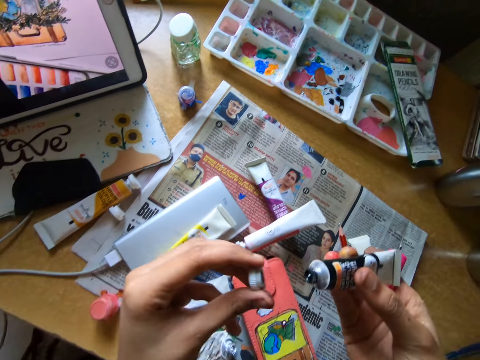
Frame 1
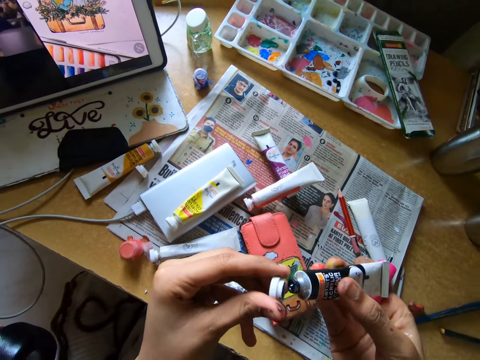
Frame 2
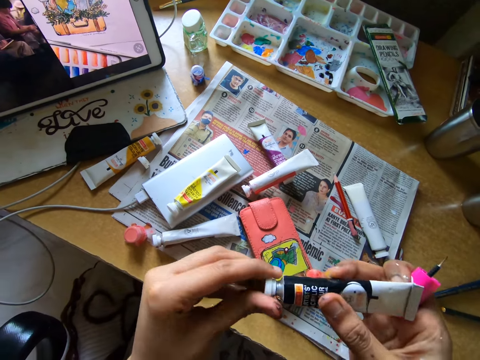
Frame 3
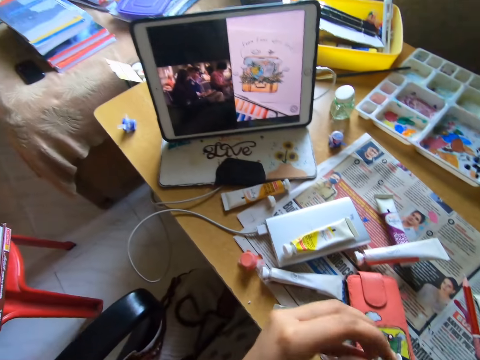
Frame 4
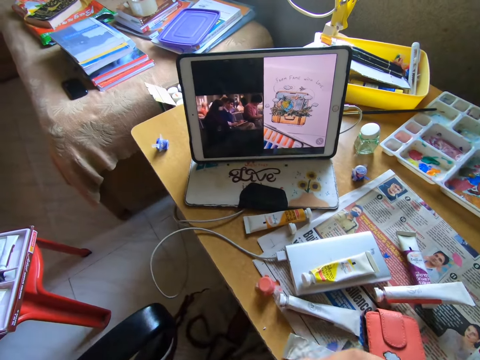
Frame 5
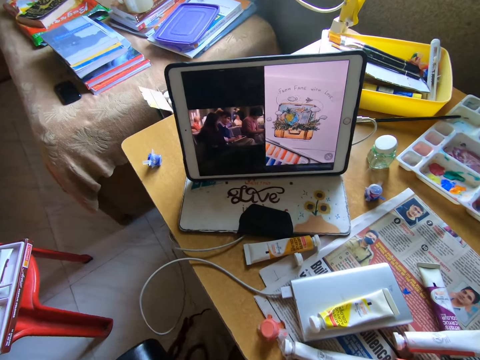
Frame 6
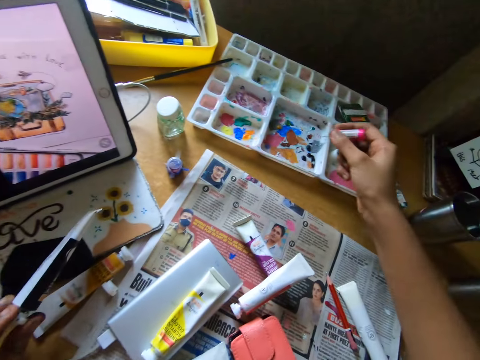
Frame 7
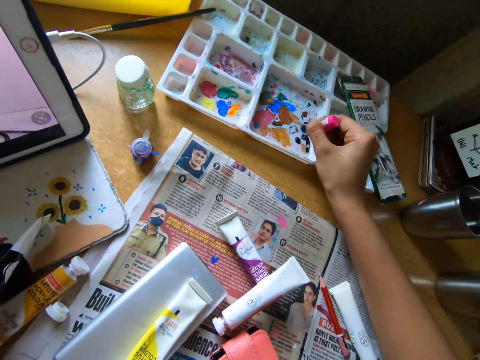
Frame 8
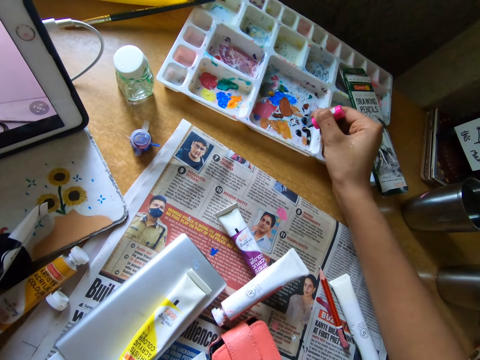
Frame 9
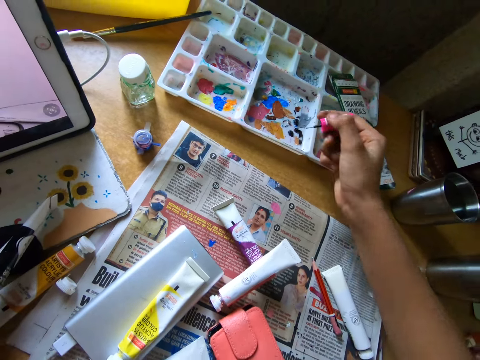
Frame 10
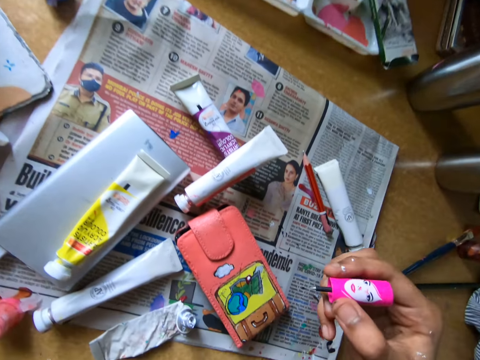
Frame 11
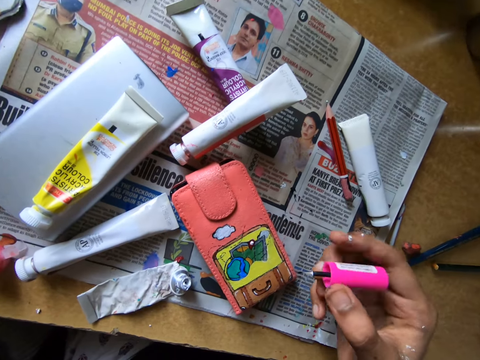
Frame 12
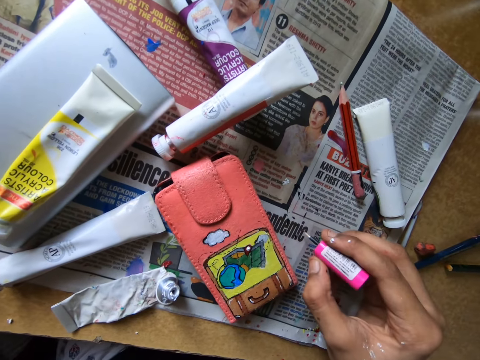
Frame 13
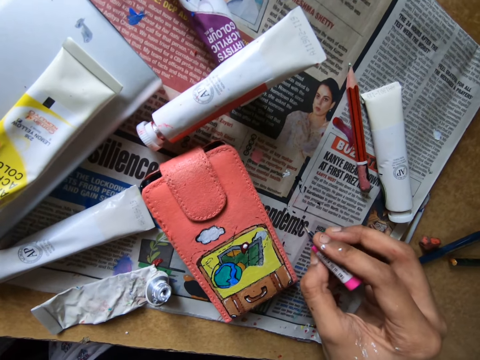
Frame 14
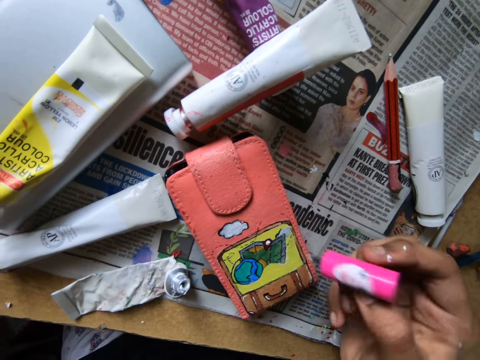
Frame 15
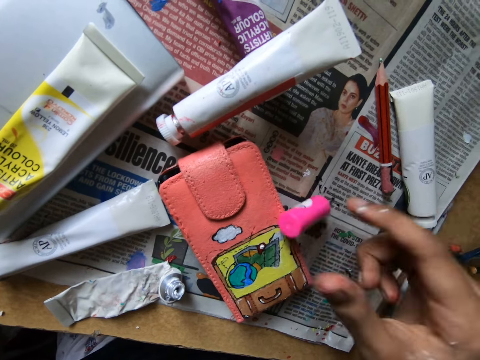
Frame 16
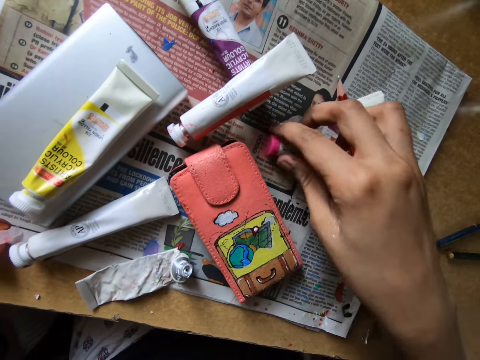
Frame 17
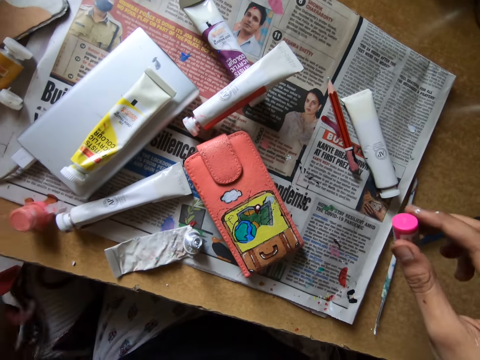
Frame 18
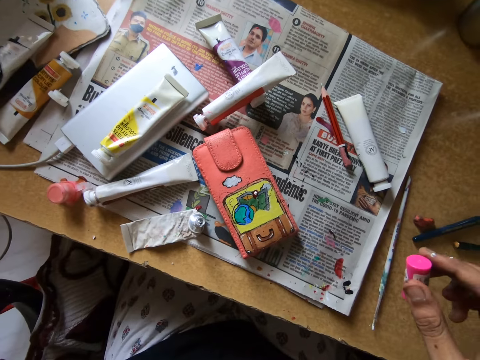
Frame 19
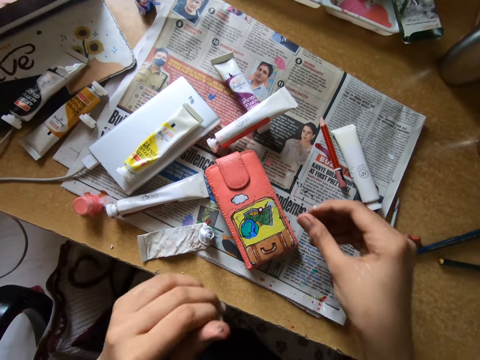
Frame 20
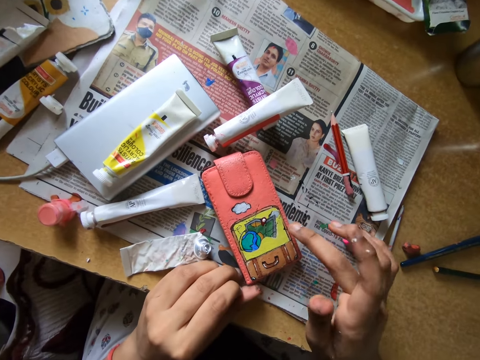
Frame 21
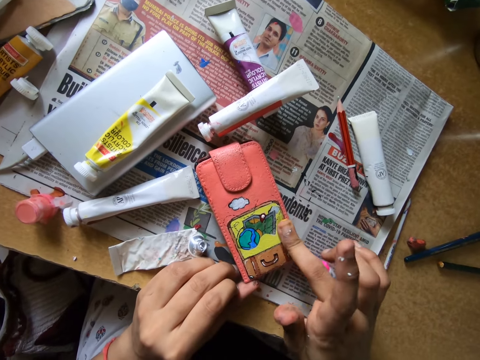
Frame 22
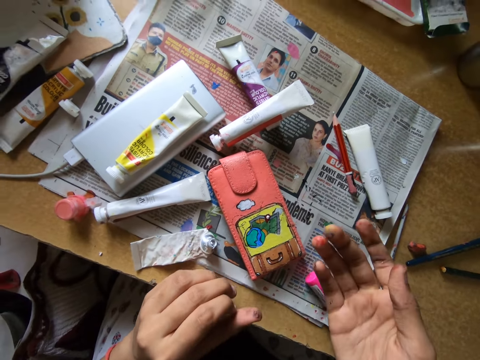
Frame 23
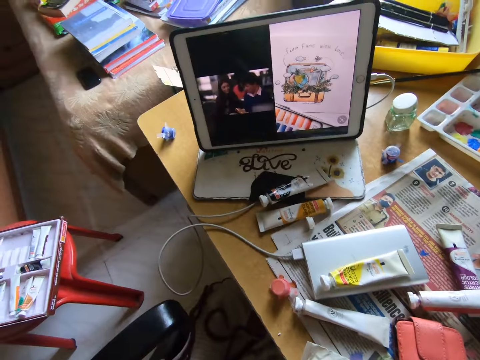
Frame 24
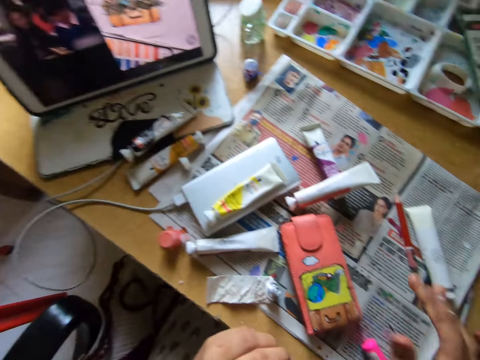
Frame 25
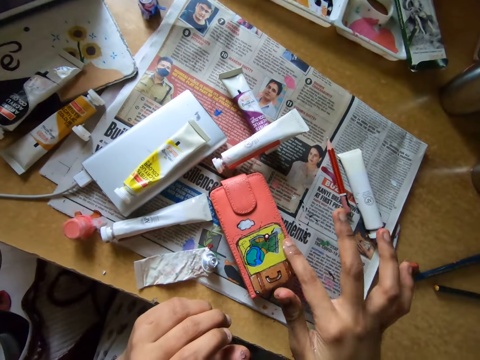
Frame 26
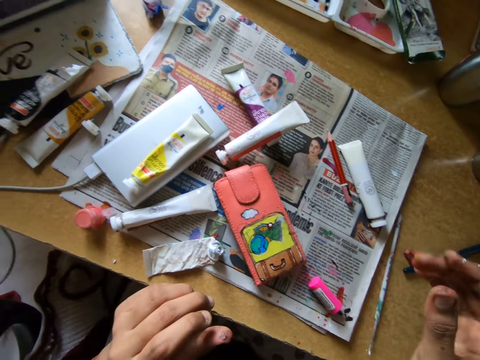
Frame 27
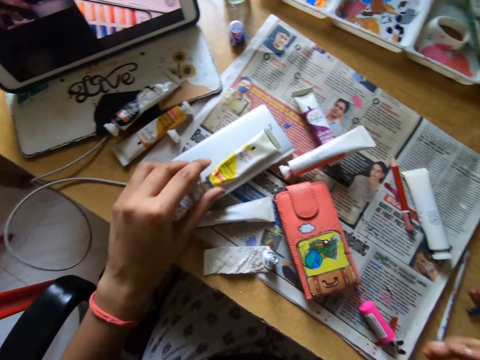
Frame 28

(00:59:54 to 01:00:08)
The camera wearer closes the tube with its cover. She watches a tablet. She scoops paint from the pallet on the table with the paint brush in her right hand and places the tube on the table. She rubs the paint marker on the paint tray. She rubs the paint marker on the newspaper. She paints on the paper on the table with the paint in her right hand. She drops the paint marker on the newspaper. She picks up a paint marker. She places the brush on the table. She touches the wallet with her right fingers. She cleans the pouch with her right hand. She watches the tablet. She touches the wallet with her right fingers.

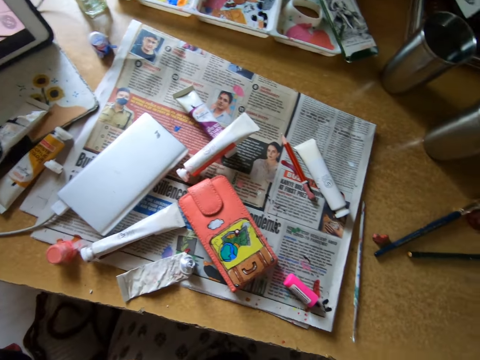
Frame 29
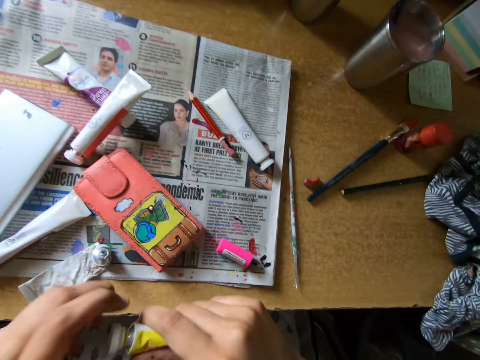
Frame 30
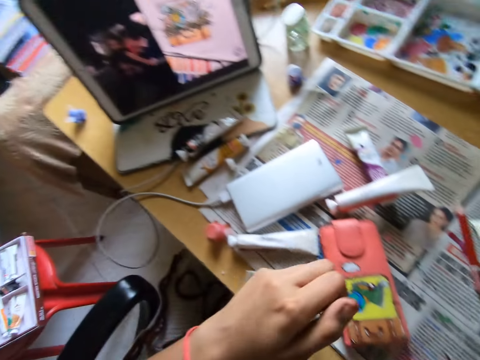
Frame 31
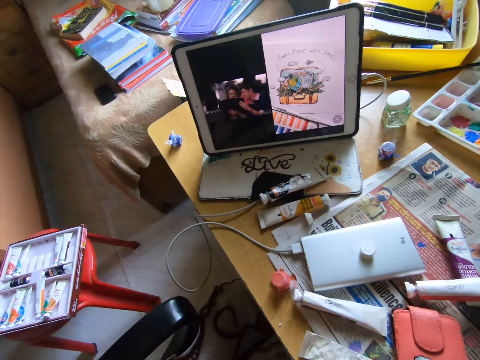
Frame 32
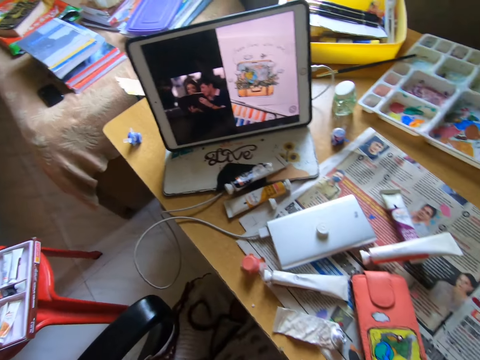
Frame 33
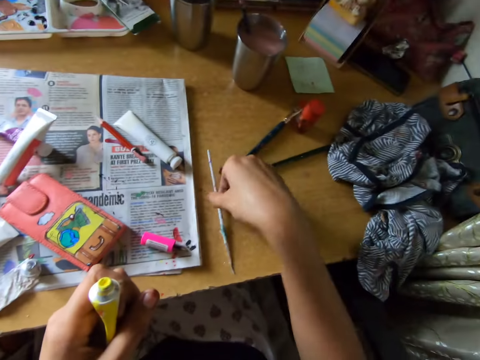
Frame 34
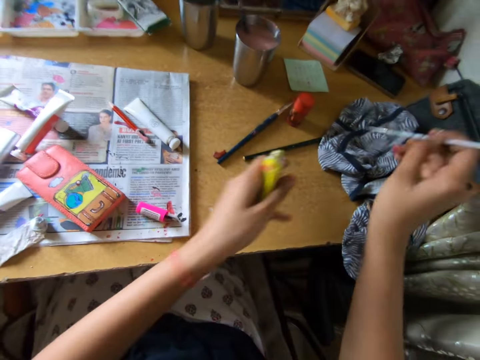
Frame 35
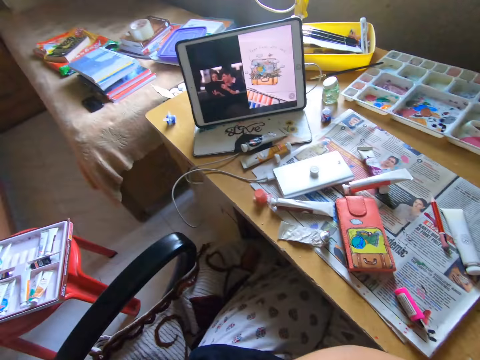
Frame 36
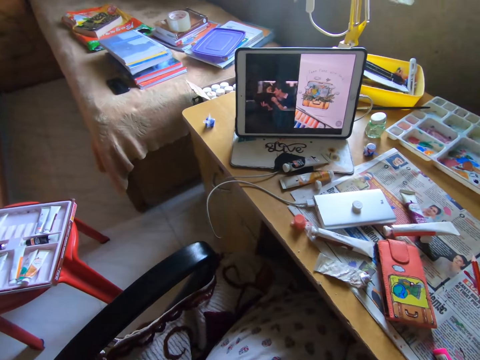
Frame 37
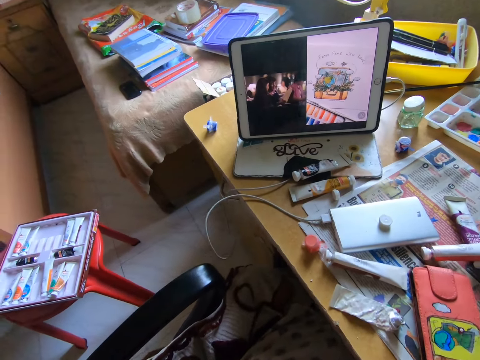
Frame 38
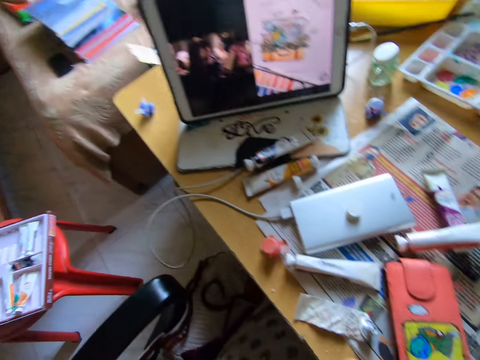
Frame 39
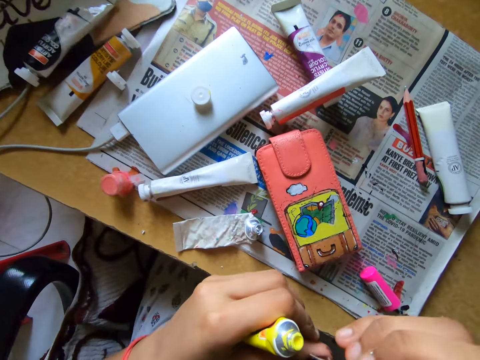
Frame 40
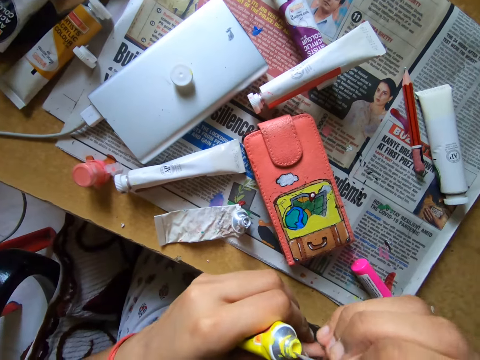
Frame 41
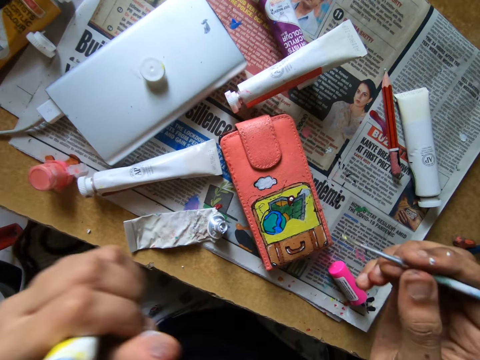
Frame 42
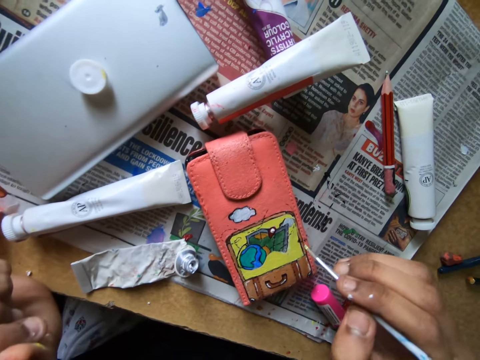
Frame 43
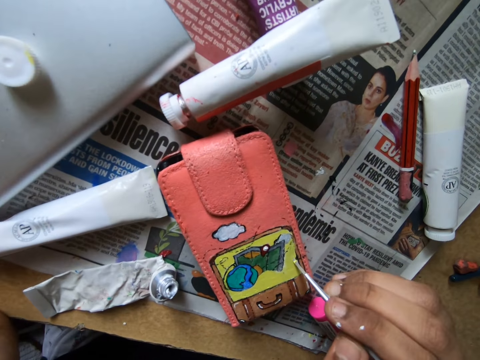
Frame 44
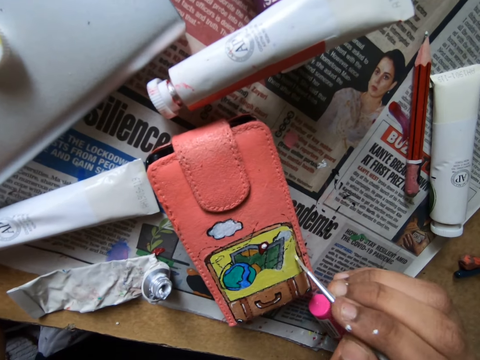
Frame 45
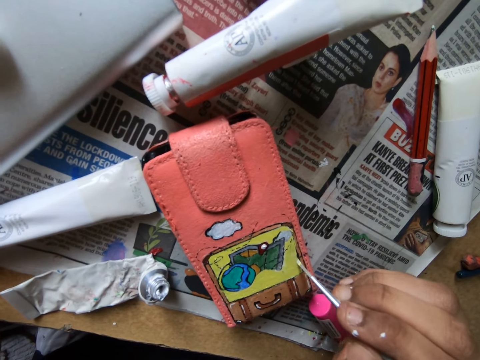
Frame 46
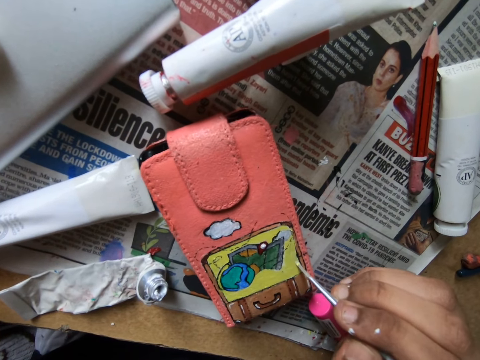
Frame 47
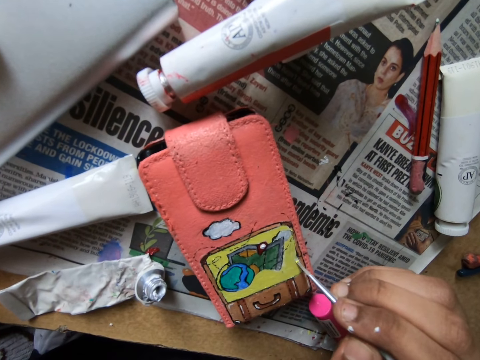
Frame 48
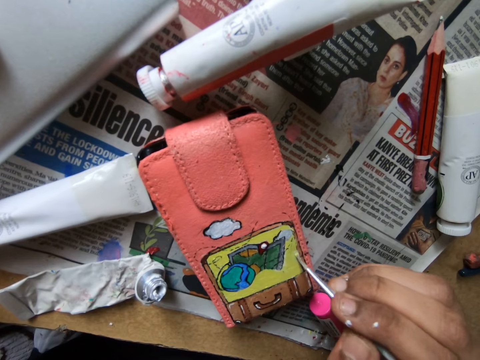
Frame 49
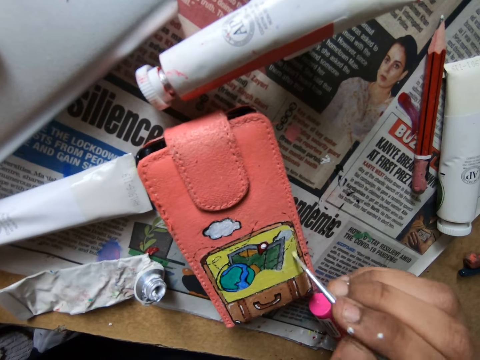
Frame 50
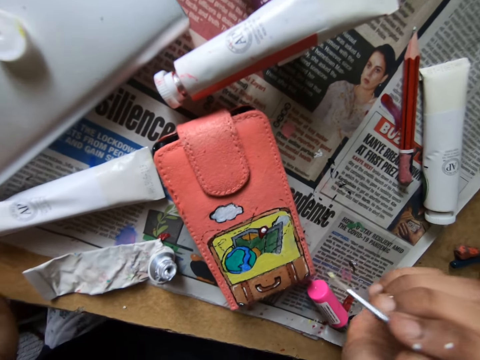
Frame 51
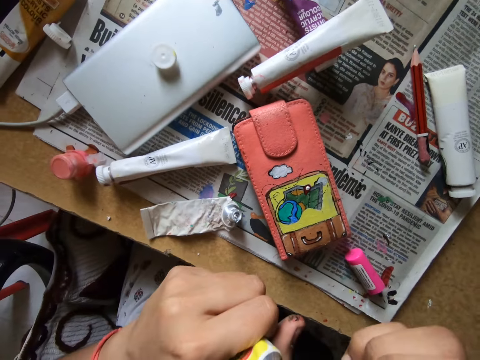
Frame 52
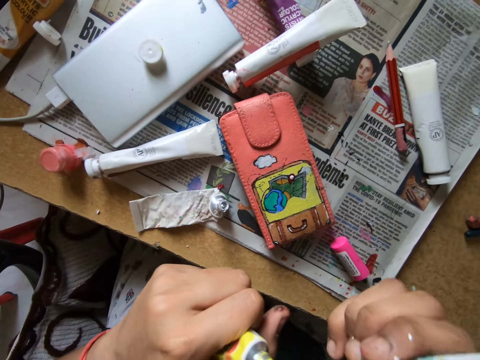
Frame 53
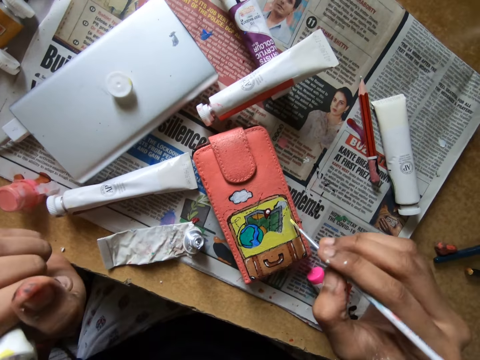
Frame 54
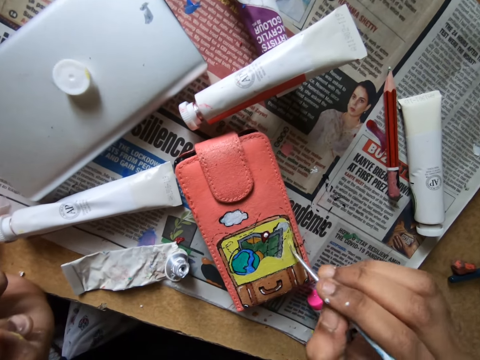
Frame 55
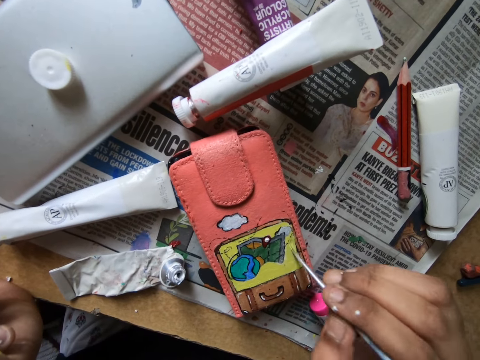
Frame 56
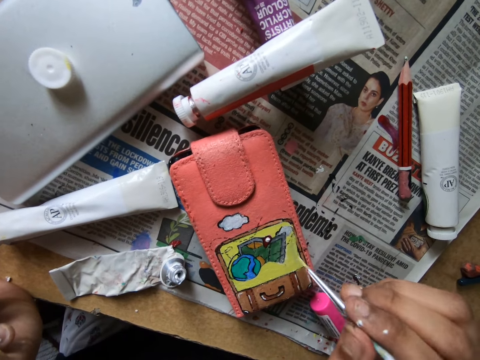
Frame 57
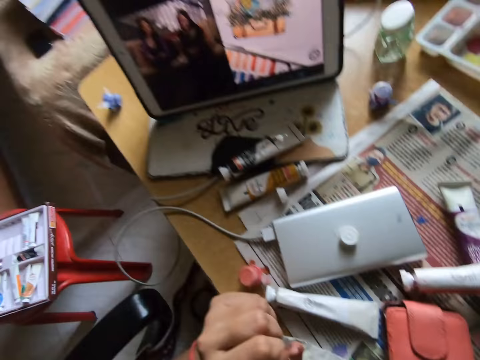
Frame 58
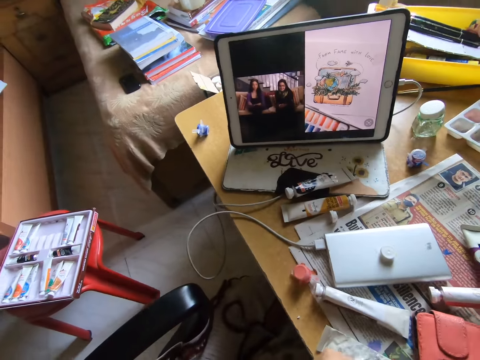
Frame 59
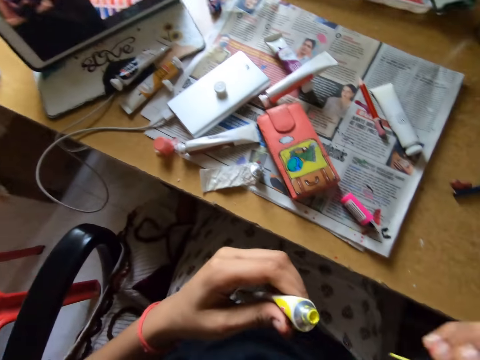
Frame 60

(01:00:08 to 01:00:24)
The camera wearer picks up a tube from the table on top of a phone. She opens the cover of the tube. She places the cover of the tube on the table on top of the phone. She looks around. She picks up a pencil brush from the table. She cleans the brush with a cloth on the table. She watches the tablet. She scoops paint from the tube in her left hand. She paints the pouch on the table with the paint brush in her right hand. She scoops paint from the tube in her left hand. She paints the pouch on the table with the paint brush in her right hand. She watches the tablet.
